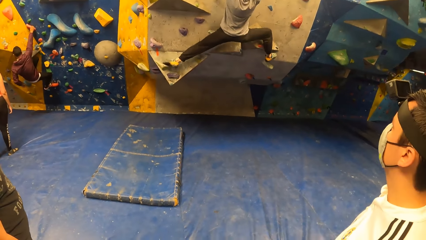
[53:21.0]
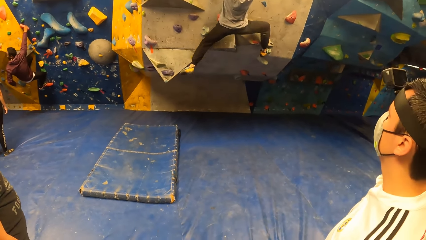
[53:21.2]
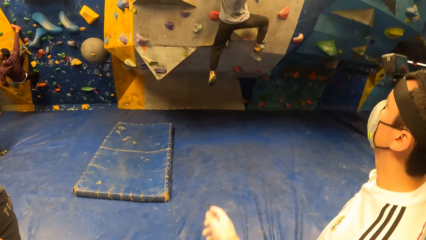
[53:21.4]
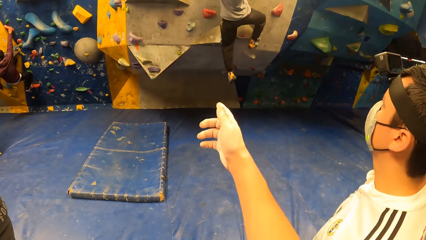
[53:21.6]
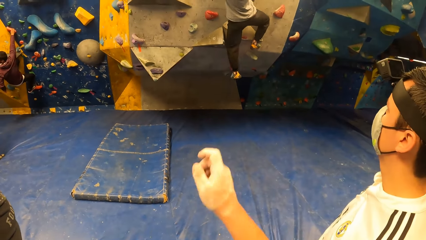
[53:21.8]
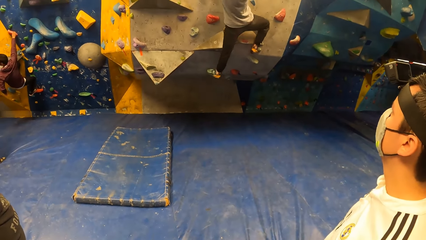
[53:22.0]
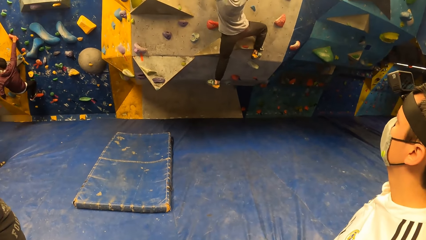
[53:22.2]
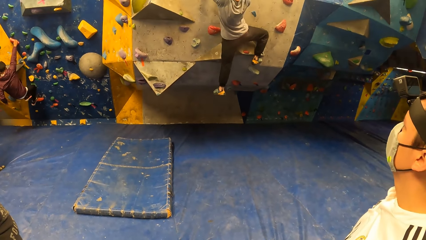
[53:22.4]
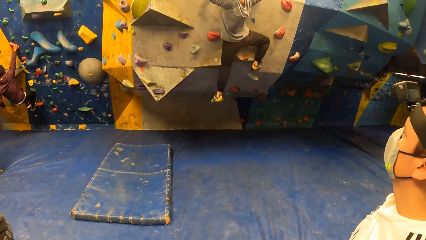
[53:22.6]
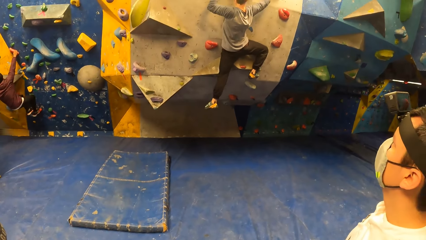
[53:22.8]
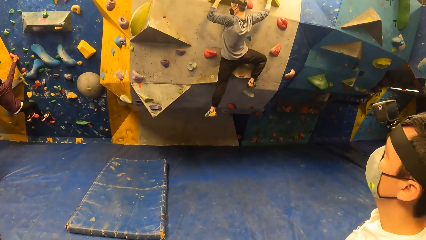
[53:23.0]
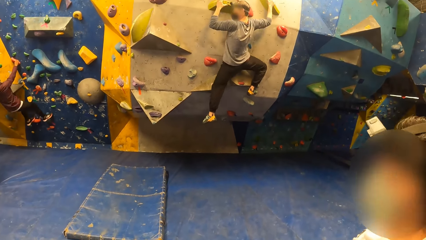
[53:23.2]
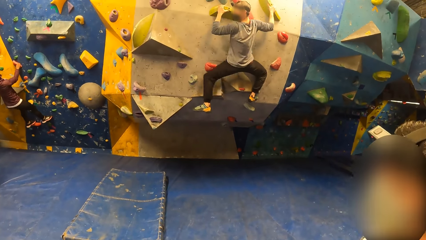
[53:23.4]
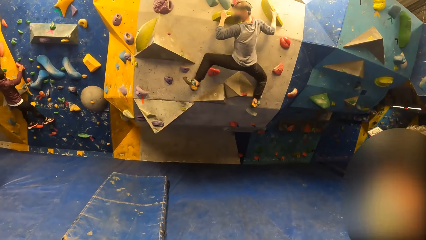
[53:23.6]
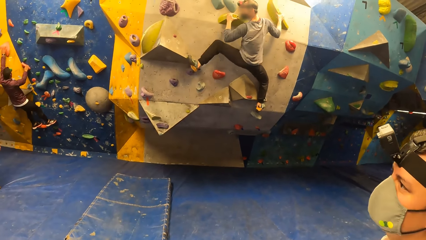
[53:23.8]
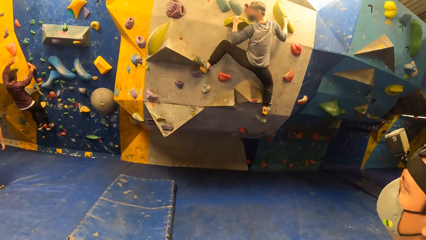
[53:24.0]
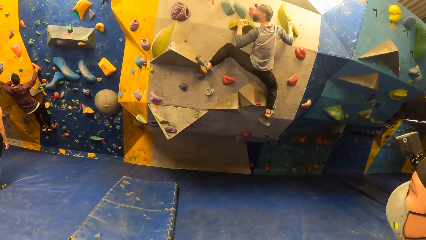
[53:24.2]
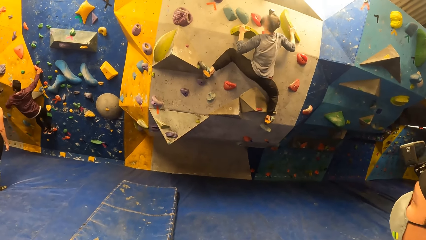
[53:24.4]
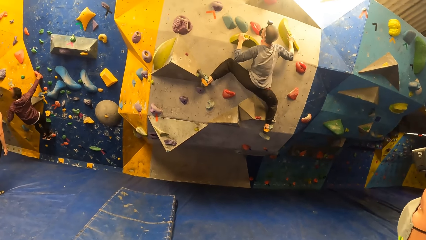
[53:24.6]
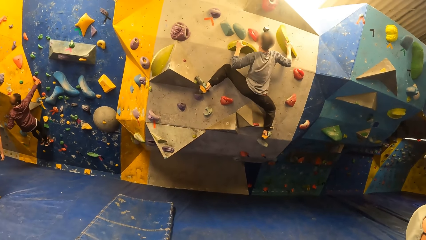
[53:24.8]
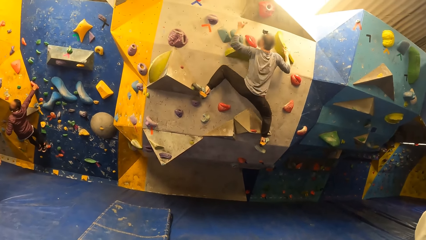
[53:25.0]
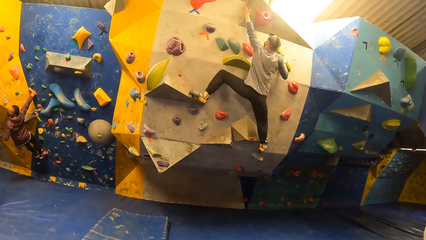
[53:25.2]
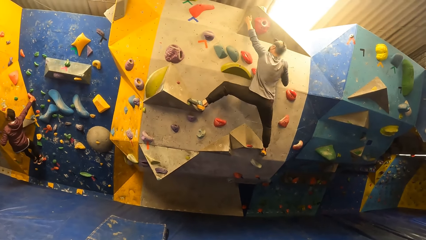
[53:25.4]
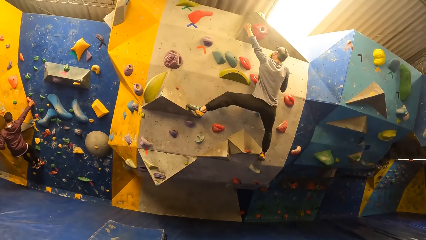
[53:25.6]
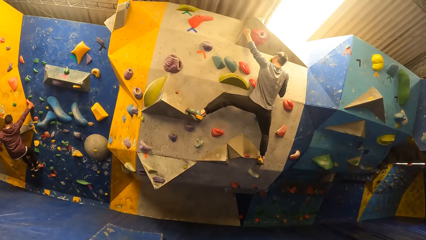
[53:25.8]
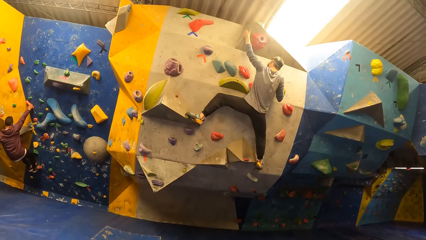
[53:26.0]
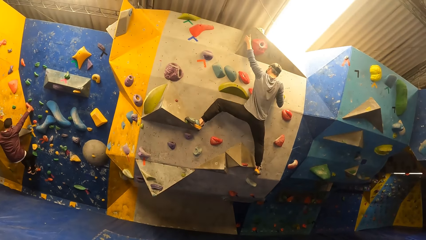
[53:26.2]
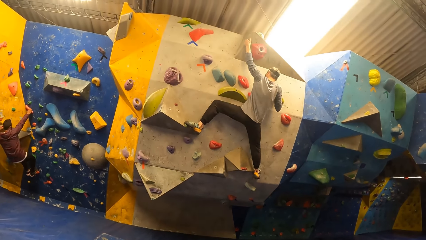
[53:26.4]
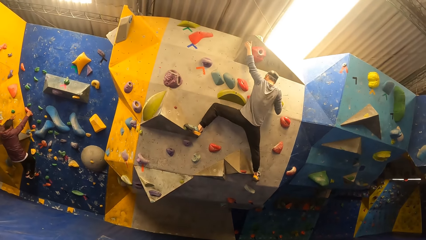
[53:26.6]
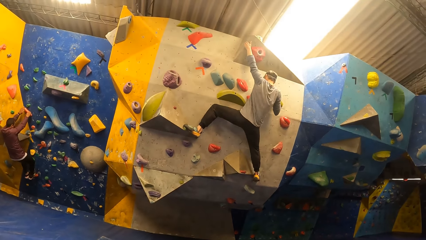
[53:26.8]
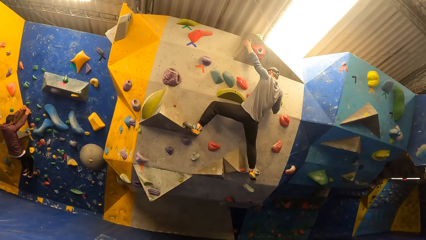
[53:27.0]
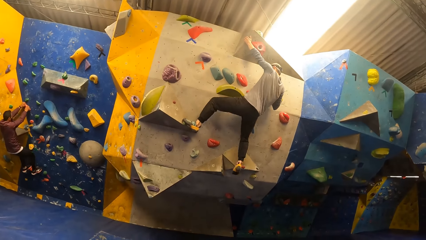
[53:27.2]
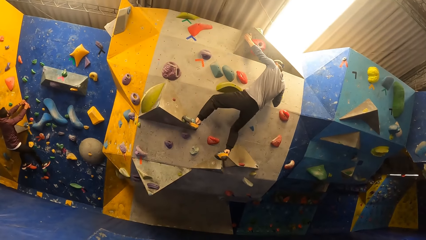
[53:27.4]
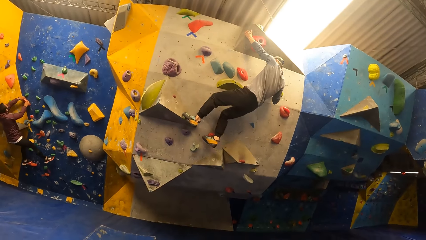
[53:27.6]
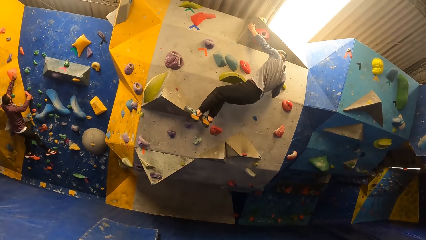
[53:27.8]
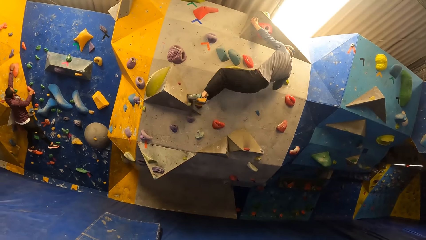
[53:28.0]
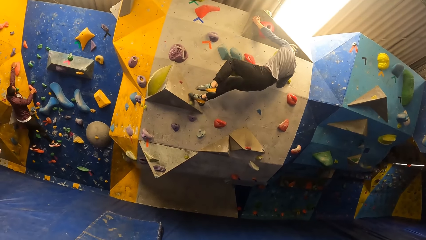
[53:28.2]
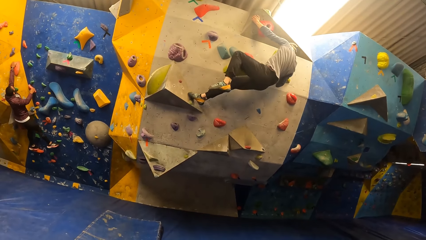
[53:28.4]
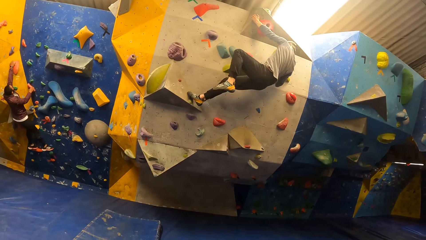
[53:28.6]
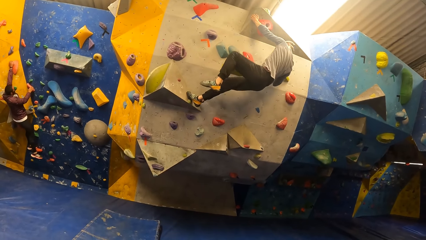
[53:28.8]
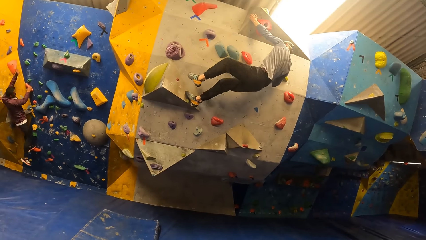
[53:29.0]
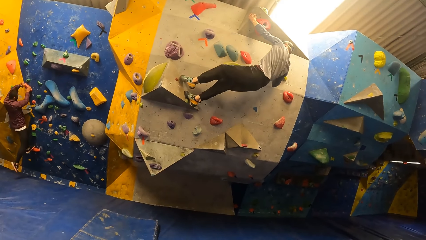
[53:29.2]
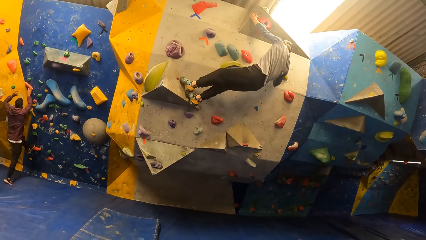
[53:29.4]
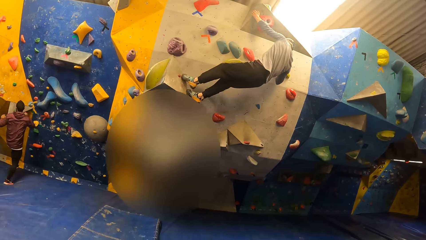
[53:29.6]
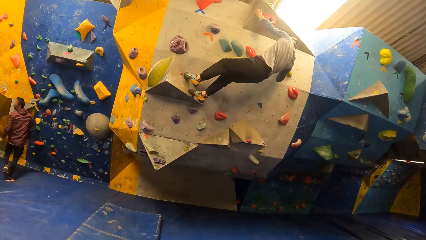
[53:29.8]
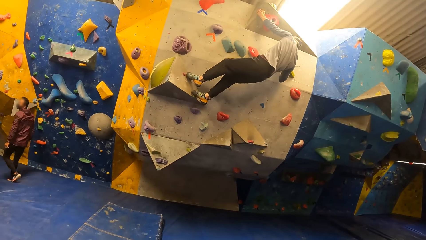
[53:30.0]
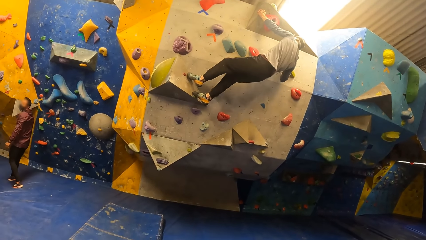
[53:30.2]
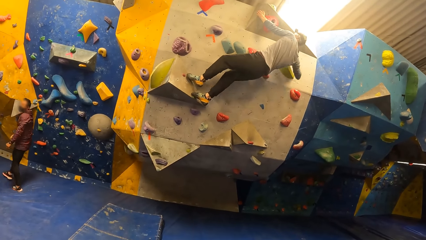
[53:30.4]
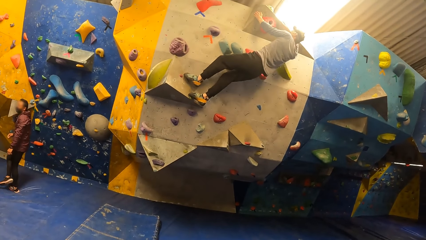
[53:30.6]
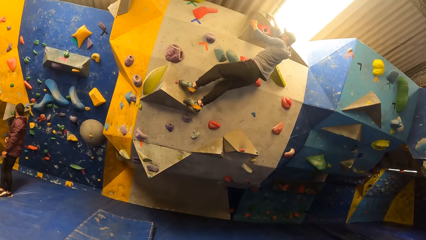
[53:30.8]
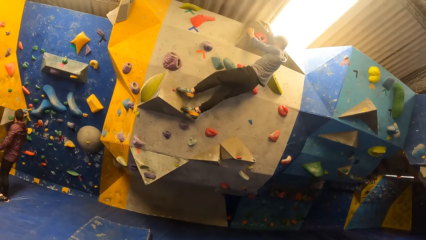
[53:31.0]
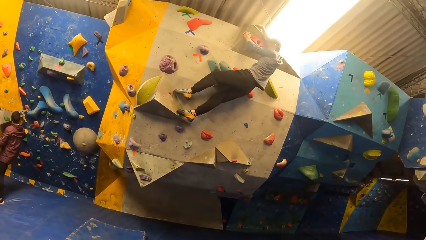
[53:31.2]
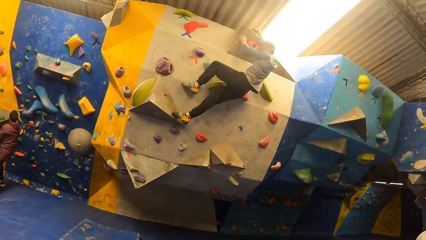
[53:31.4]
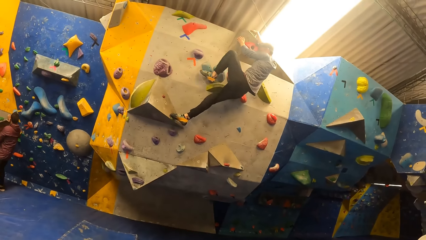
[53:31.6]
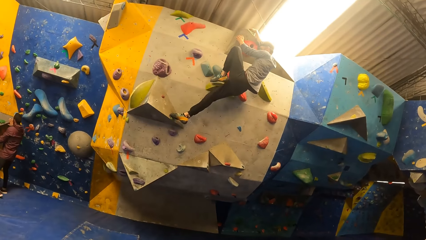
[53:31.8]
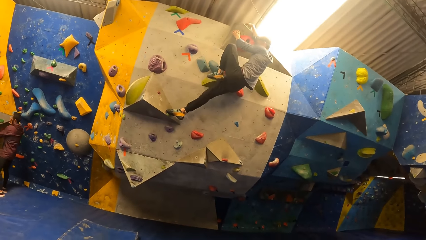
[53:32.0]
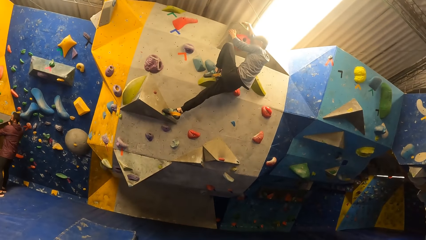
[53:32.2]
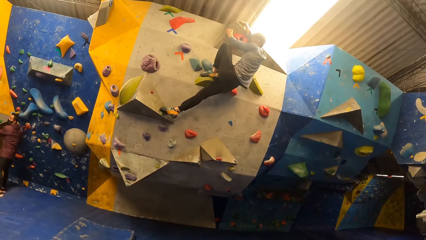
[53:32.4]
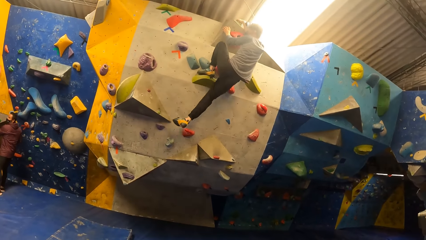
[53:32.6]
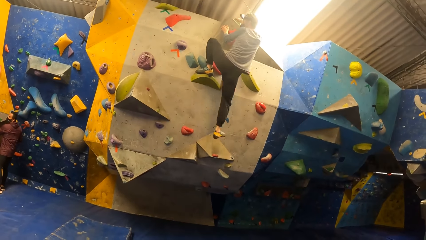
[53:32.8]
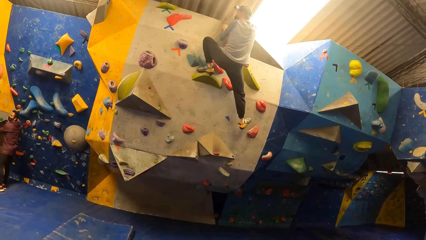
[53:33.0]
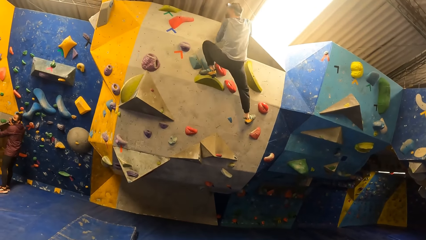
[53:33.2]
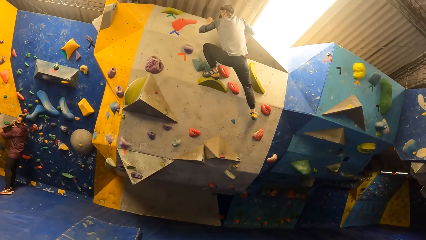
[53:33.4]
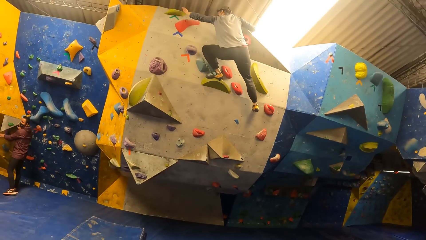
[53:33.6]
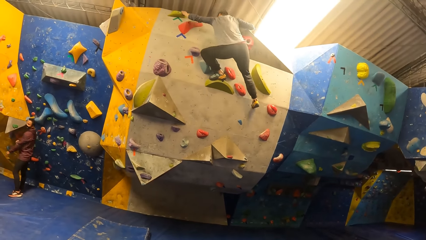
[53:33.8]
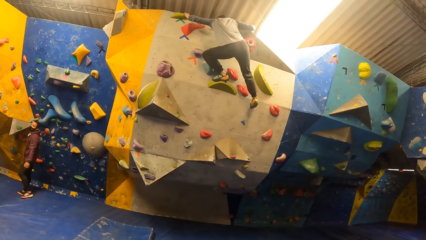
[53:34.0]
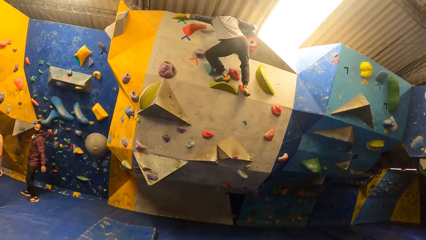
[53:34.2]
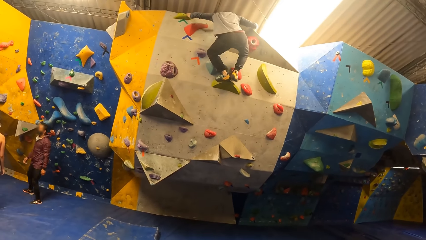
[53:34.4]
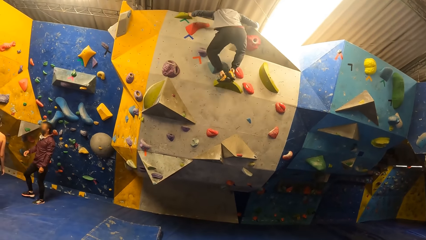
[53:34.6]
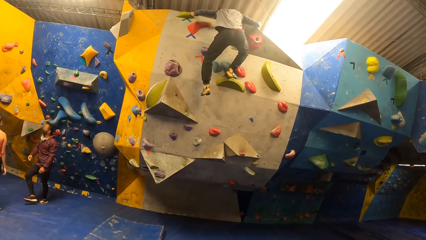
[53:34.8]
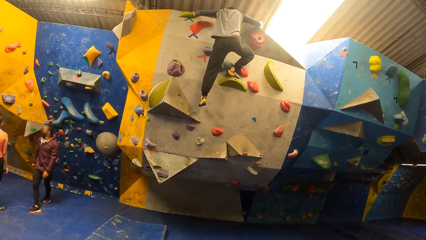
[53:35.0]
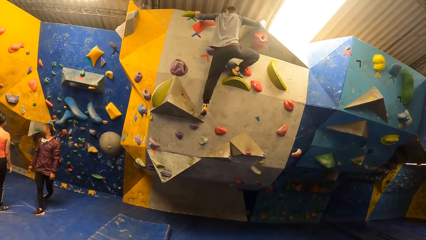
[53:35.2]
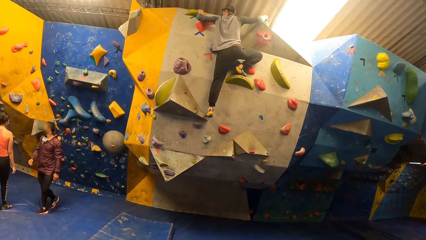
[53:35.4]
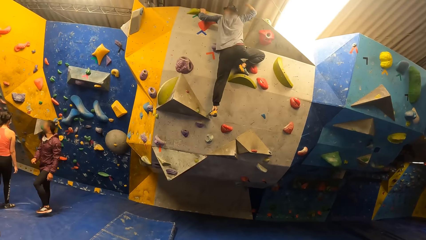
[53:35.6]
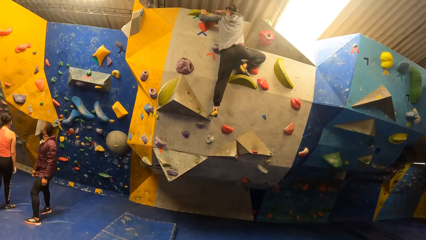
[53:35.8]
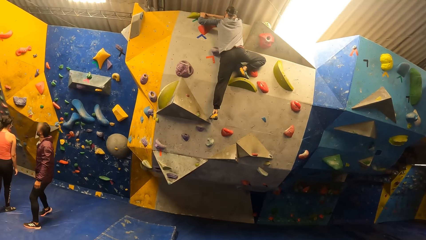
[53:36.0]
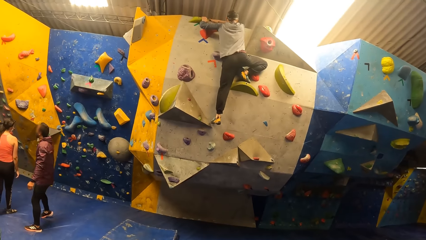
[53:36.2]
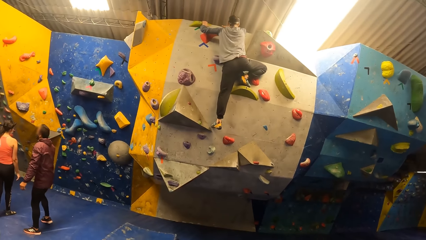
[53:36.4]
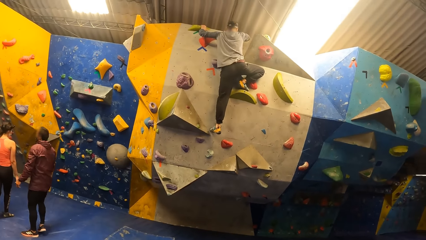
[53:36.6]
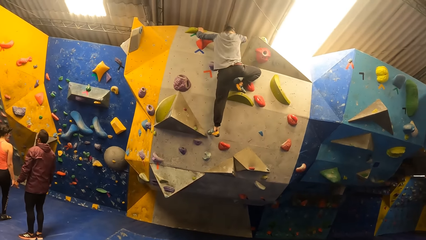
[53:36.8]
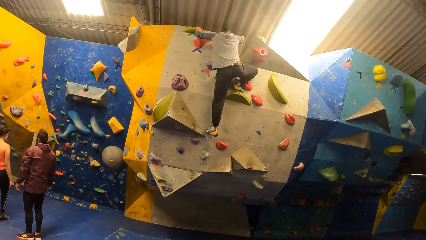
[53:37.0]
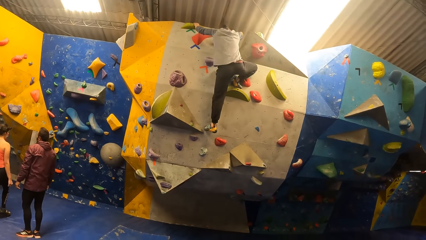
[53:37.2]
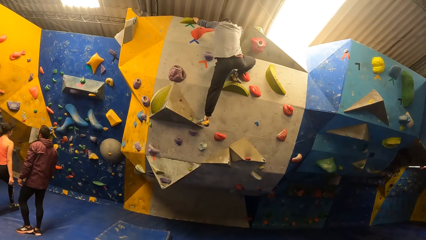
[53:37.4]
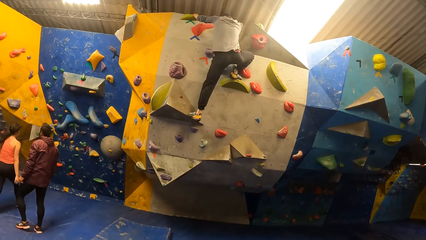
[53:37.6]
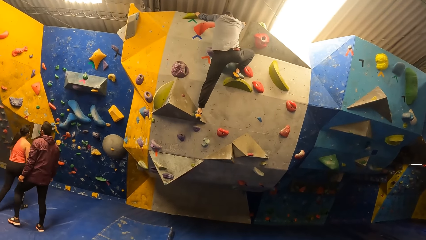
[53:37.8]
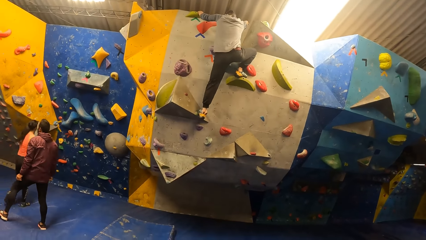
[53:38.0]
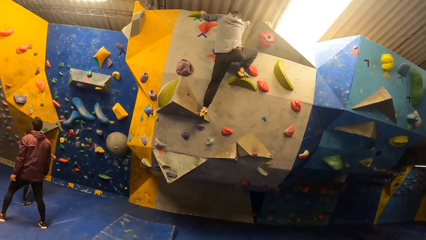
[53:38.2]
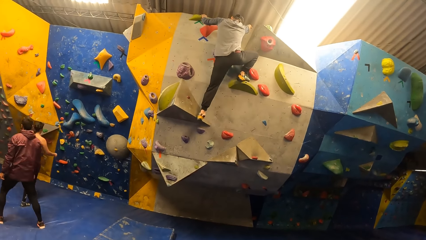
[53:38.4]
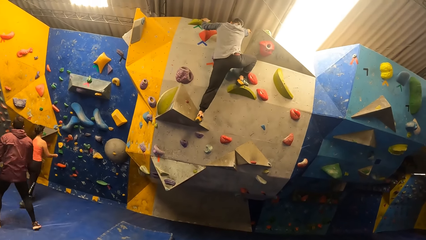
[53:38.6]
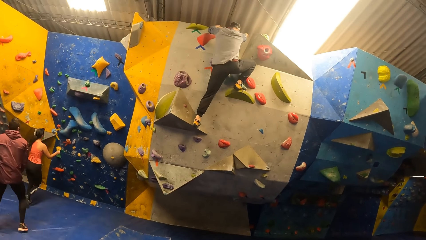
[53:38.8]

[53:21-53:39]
The camera wearer points at a wall. A man interacts with the camera wearer. The camera wearer looks around a room. Another man climbs on the wall. Another man jumps from the wall. The camera wearer looks around the room. The man who jumped from the wall walks around the room.
